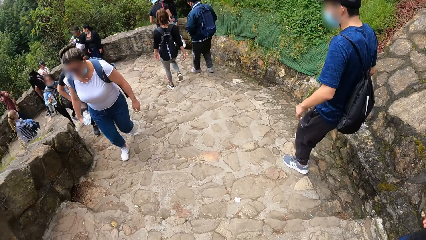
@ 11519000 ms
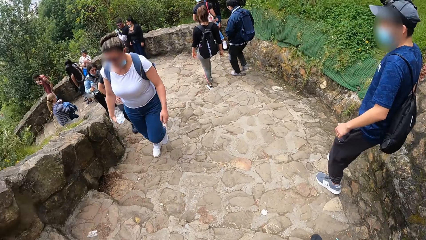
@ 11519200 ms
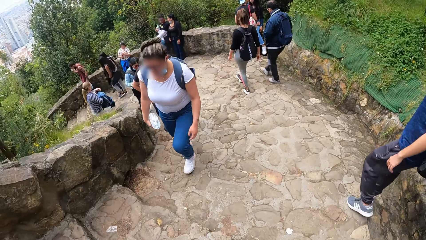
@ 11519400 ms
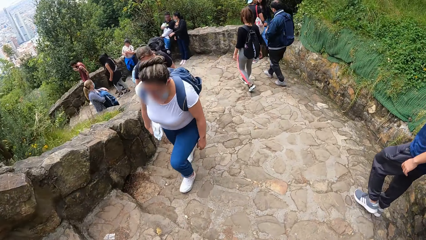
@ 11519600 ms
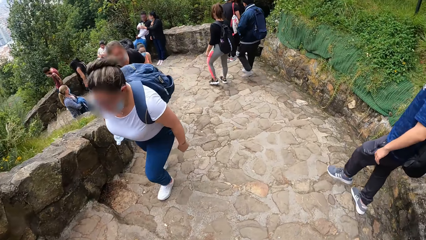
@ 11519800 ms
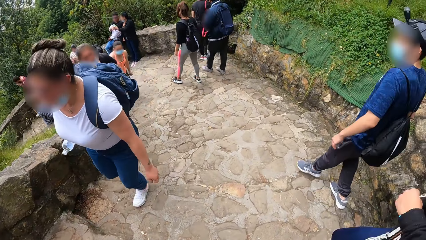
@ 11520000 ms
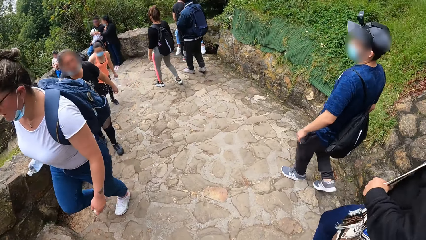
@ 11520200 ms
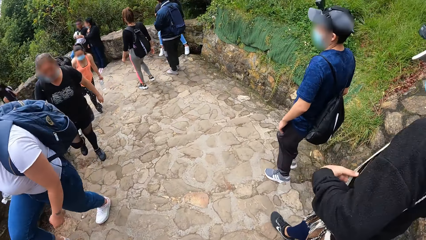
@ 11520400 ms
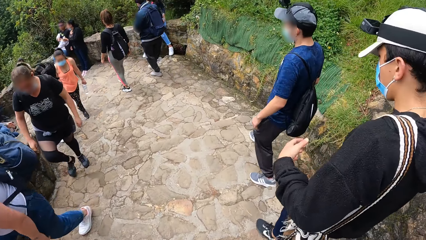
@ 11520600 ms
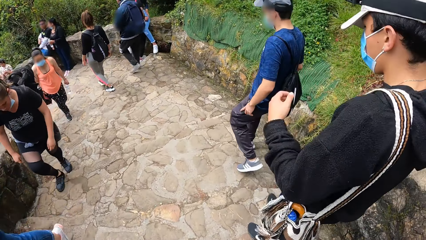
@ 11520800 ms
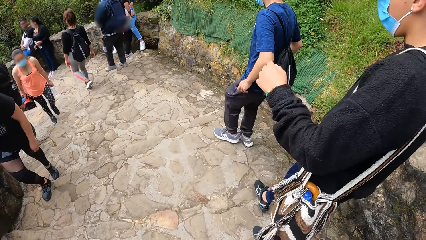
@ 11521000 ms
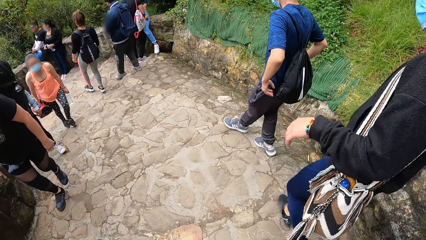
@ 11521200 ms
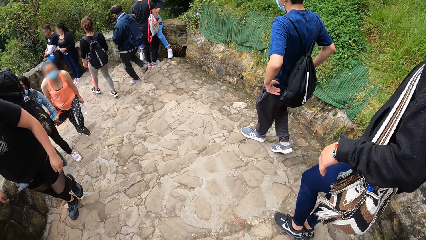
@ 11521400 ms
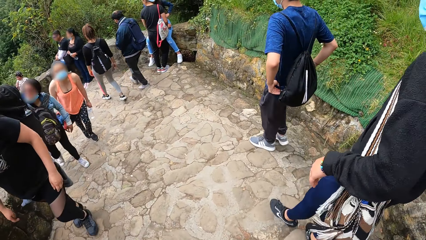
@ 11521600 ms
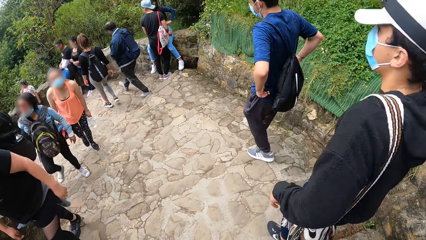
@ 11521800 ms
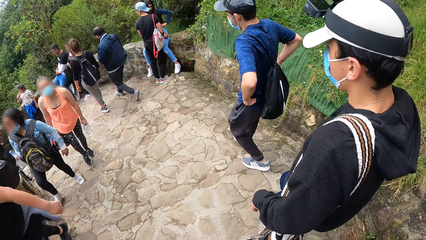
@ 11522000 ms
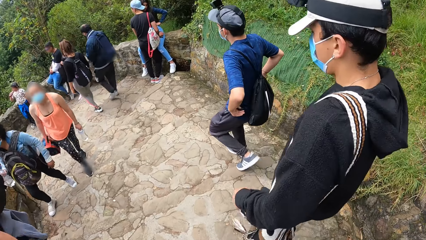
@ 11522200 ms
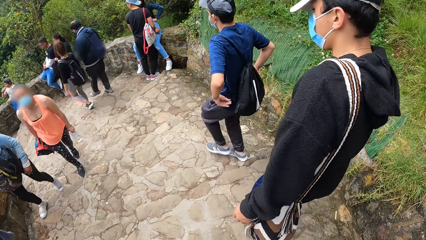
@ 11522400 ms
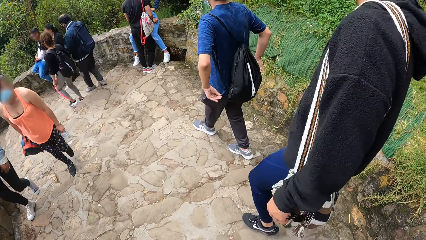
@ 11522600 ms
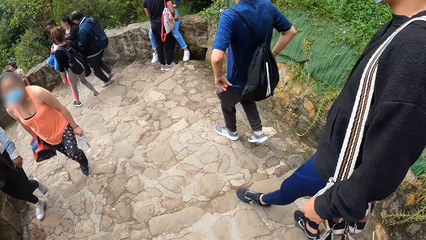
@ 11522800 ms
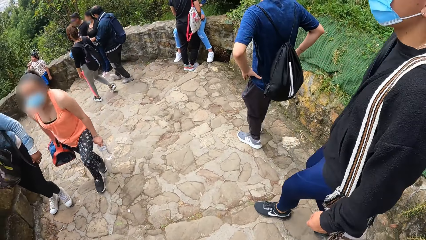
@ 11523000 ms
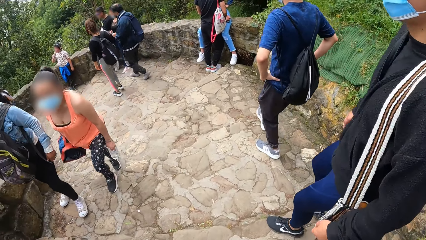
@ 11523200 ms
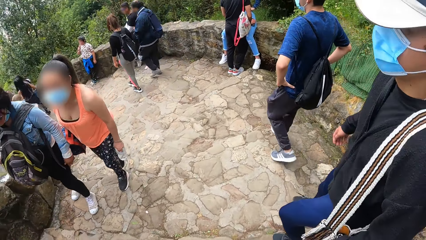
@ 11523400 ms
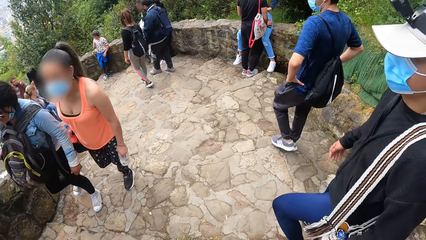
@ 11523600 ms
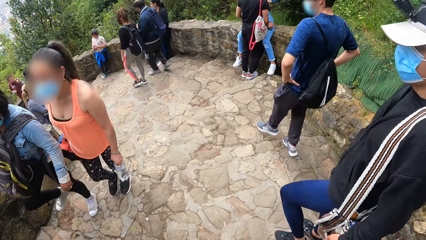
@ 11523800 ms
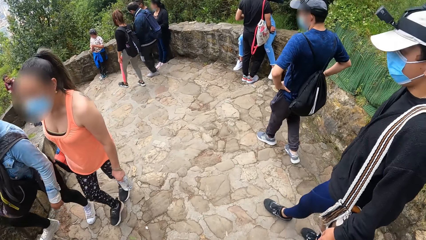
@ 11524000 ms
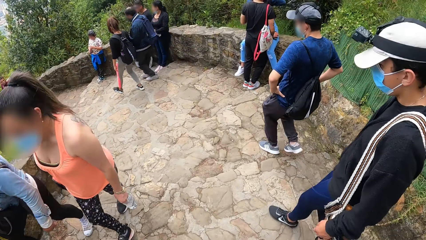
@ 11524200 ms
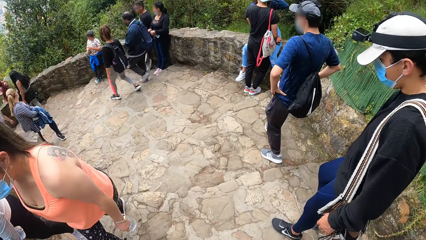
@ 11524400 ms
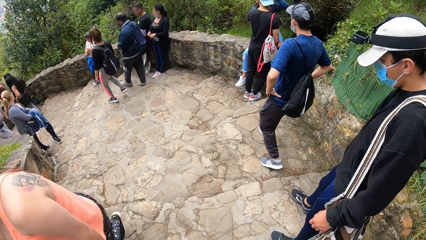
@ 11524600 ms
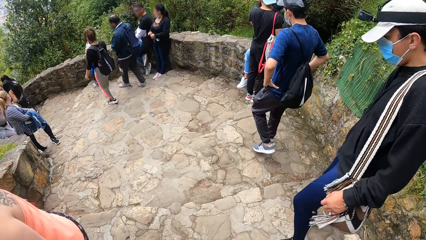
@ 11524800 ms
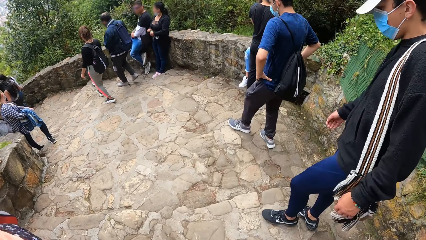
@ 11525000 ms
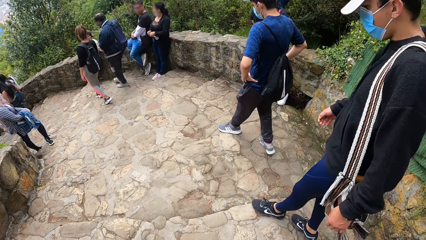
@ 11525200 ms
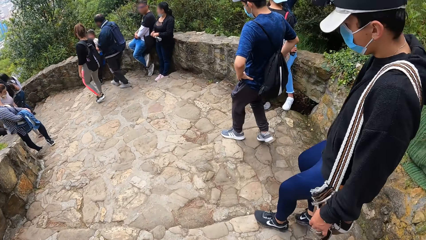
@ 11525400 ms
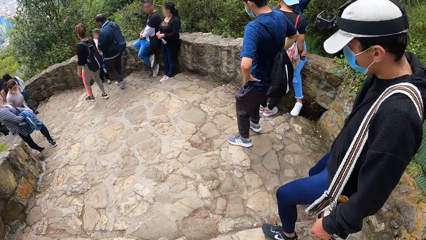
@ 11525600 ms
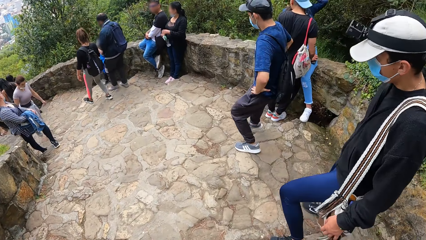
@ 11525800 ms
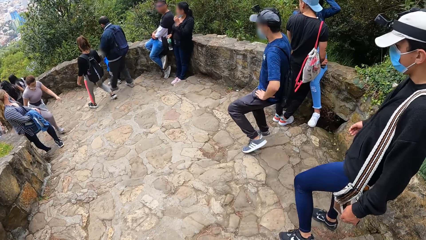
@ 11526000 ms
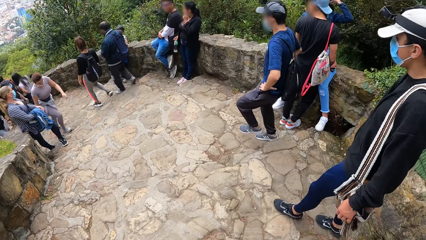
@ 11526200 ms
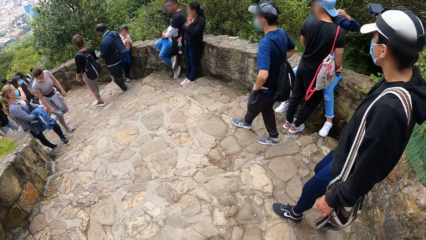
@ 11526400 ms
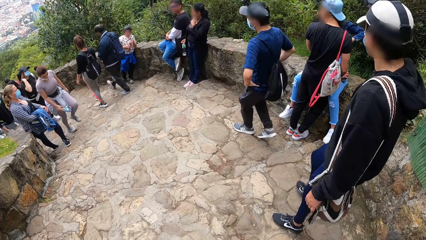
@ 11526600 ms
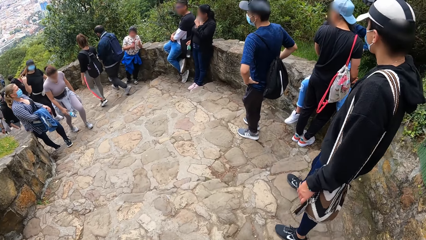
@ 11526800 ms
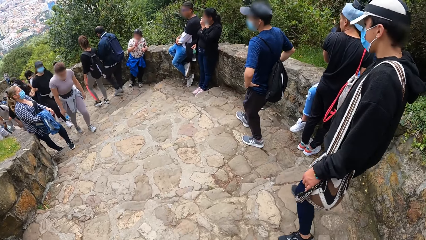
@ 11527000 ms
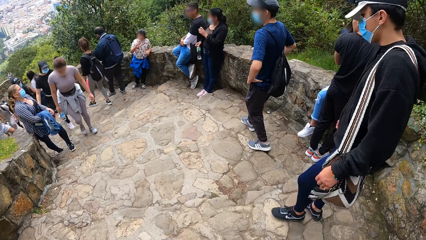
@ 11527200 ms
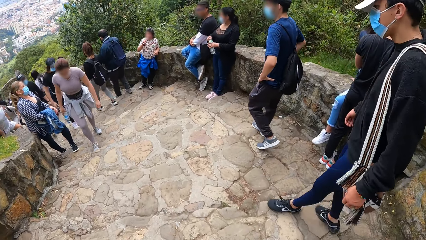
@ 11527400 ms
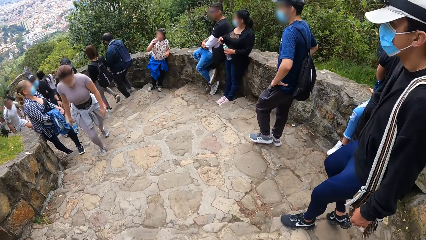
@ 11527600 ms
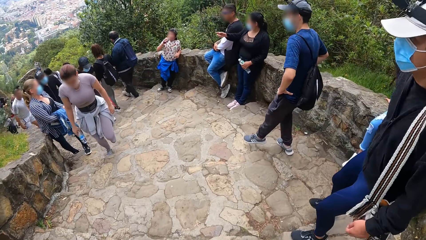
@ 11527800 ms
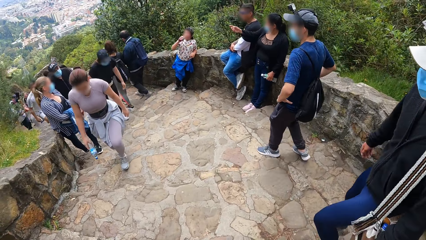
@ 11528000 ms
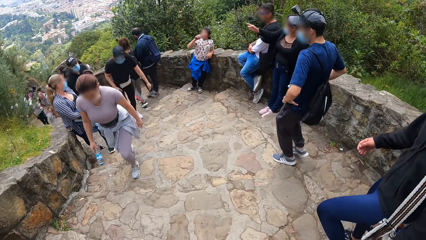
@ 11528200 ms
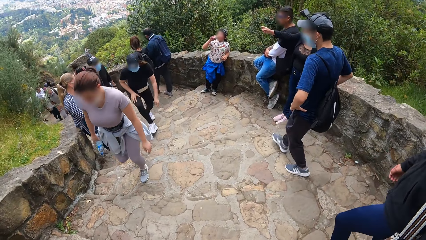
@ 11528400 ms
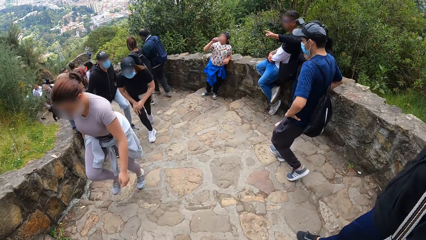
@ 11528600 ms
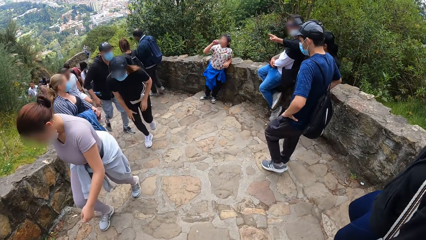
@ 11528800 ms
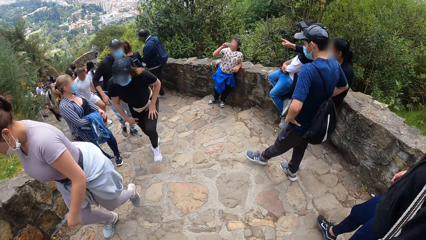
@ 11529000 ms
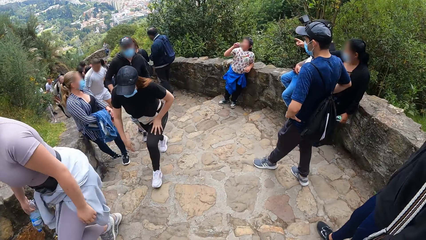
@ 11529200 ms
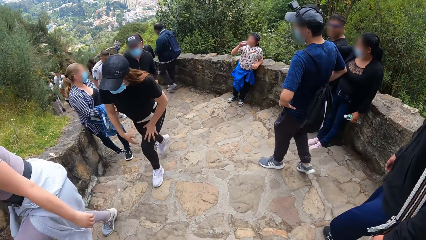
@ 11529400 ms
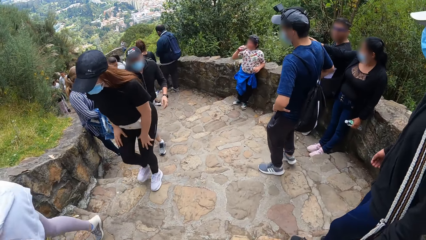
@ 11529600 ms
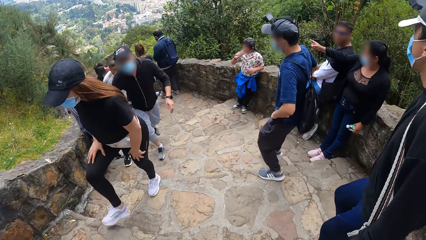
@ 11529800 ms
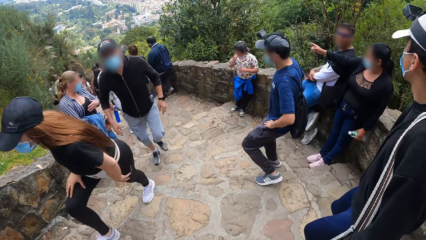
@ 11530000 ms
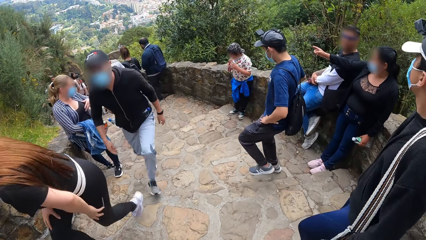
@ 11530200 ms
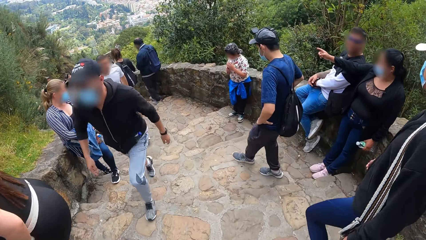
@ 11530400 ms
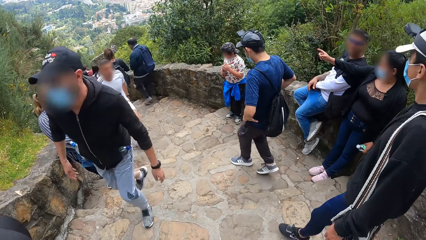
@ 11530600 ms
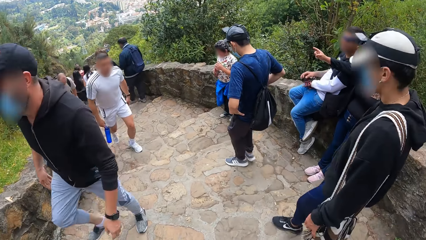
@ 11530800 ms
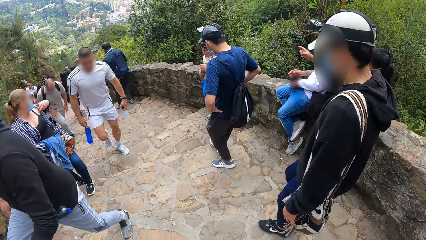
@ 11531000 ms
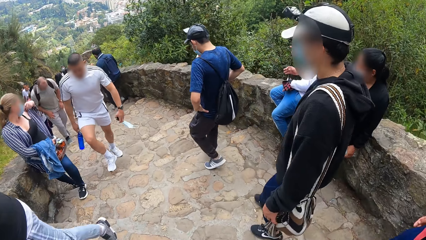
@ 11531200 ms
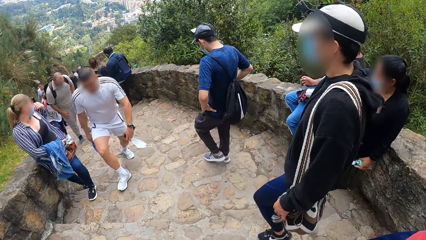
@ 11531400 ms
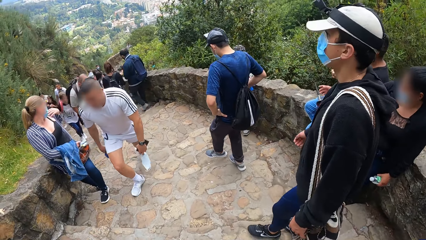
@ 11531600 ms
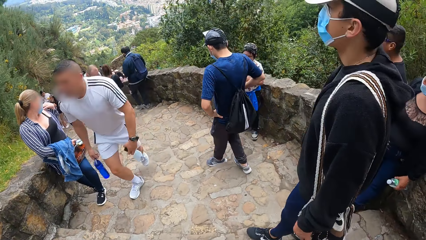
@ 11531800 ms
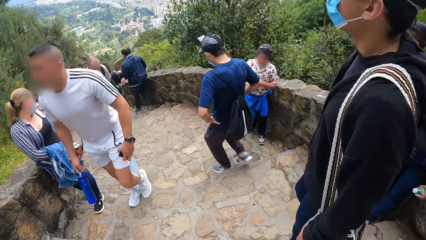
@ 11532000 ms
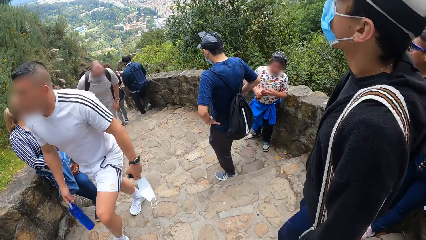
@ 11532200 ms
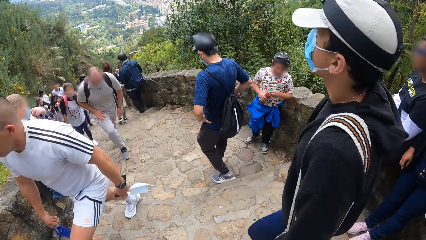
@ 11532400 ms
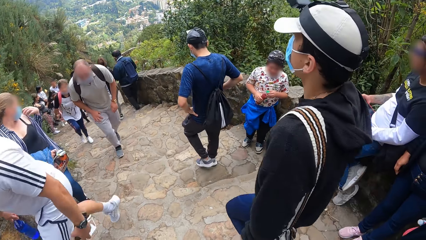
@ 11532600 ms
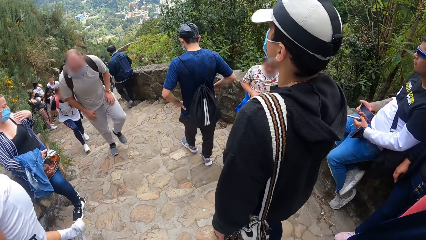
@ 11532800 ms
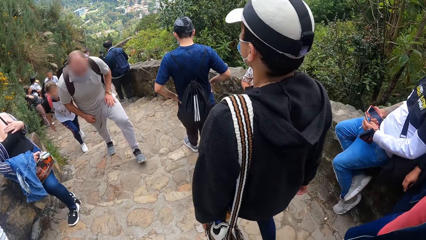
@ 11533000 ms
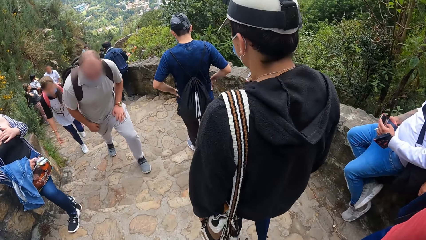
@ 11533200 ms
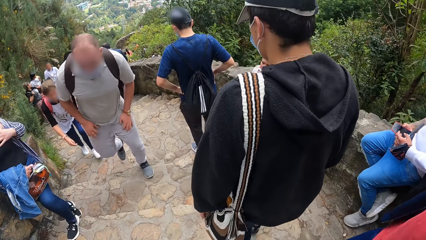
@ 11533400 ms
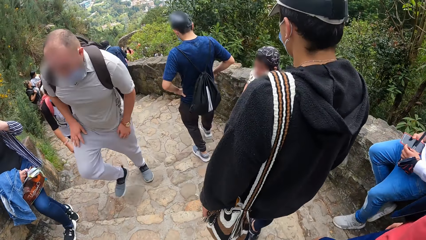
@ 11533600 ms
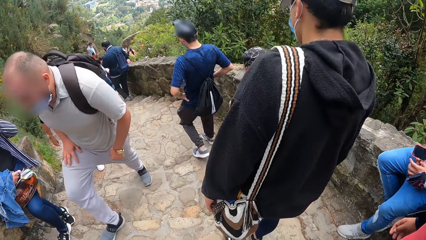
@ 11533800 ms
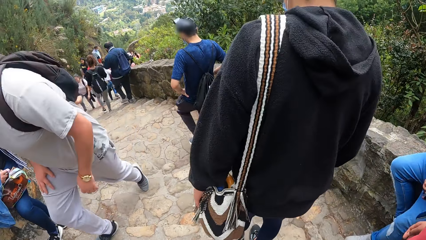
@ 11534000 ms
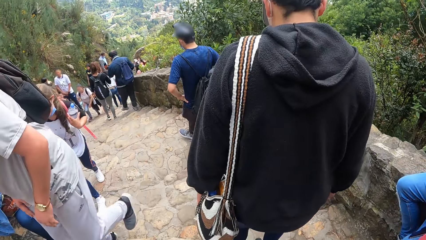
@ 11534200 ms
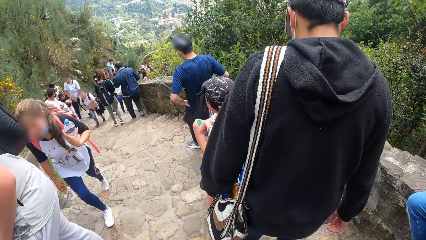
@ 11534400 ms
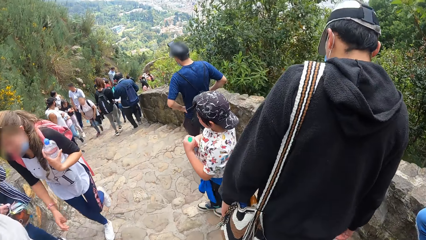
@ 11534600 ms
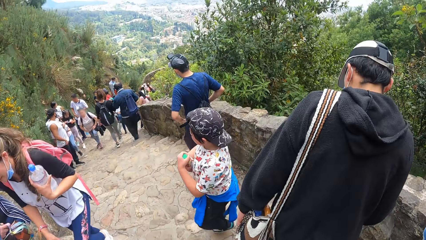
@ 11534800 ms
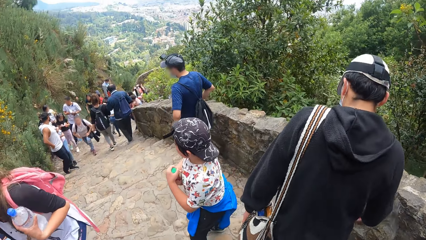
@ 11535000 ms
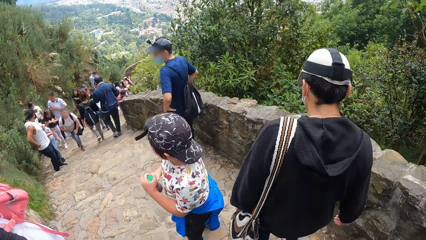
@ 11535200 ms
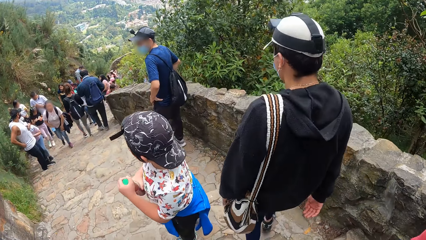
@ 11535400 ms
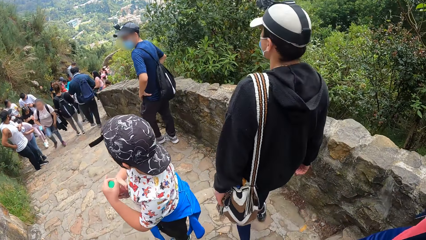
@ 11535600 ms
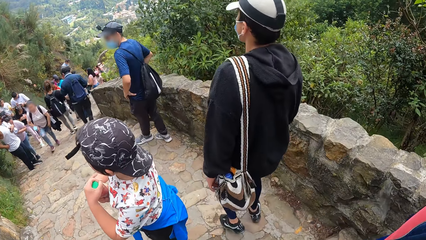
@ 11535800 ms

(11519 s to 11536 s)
A man lifts a hand. Another man pulls his trouser, adjusts his top and holds his top.
